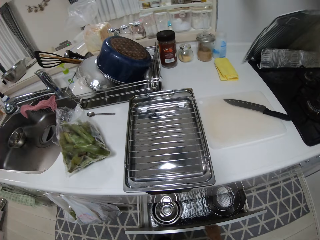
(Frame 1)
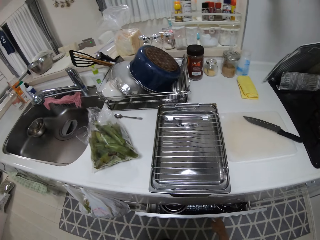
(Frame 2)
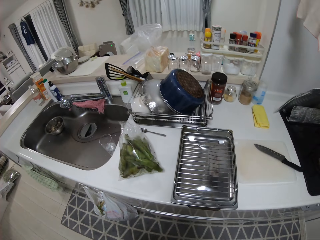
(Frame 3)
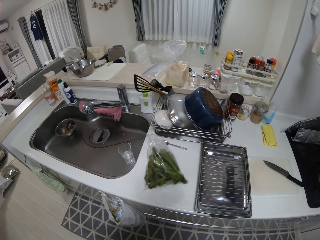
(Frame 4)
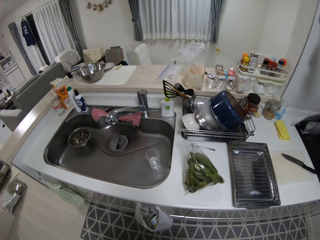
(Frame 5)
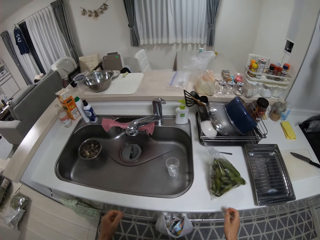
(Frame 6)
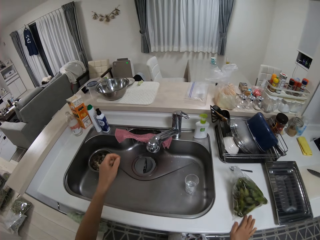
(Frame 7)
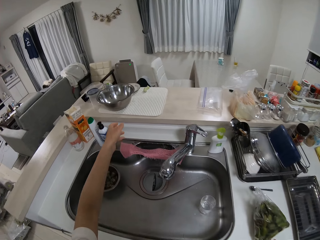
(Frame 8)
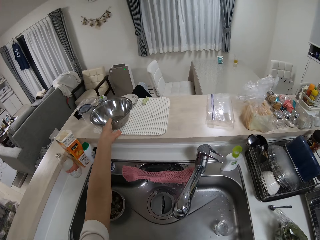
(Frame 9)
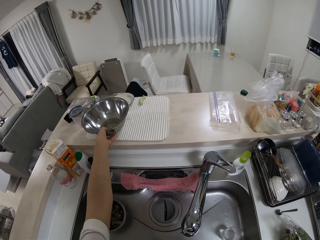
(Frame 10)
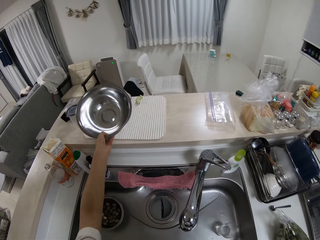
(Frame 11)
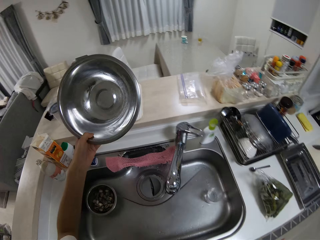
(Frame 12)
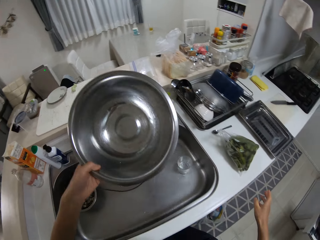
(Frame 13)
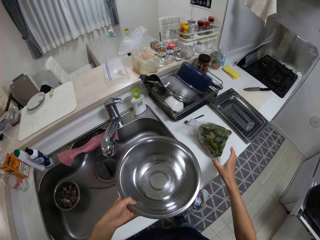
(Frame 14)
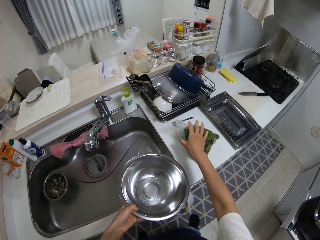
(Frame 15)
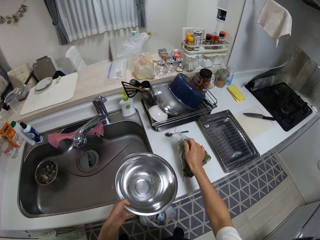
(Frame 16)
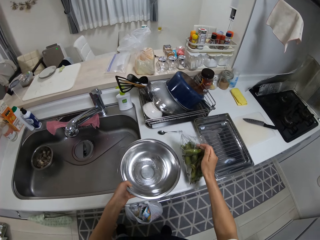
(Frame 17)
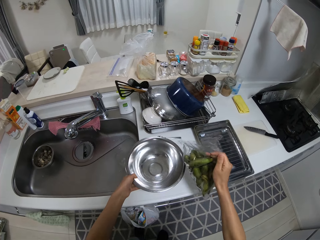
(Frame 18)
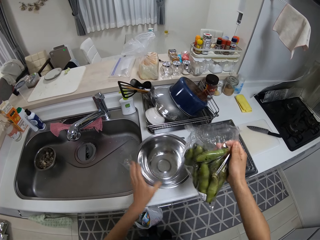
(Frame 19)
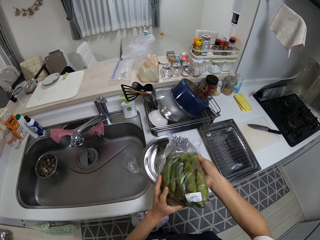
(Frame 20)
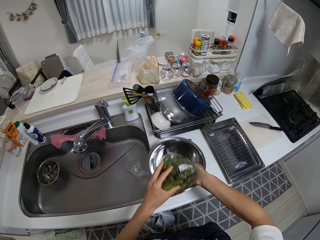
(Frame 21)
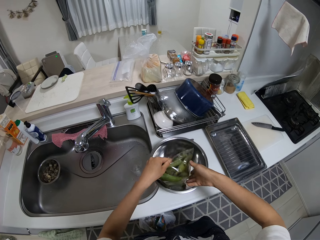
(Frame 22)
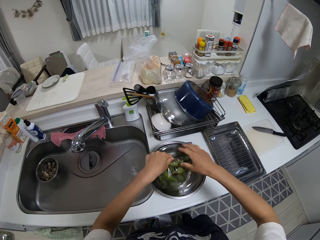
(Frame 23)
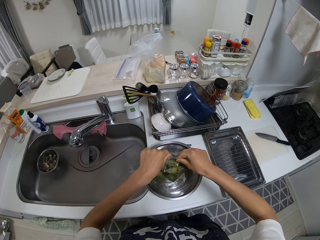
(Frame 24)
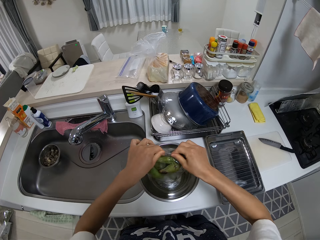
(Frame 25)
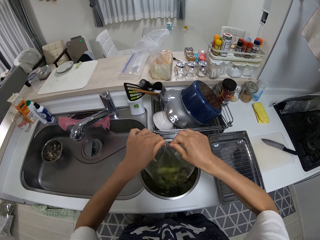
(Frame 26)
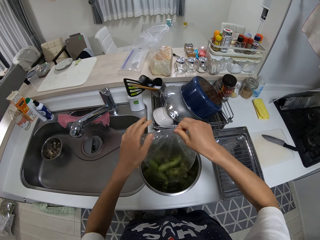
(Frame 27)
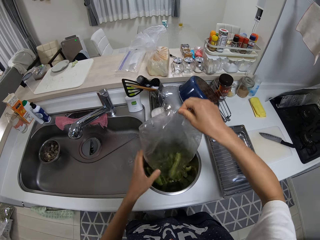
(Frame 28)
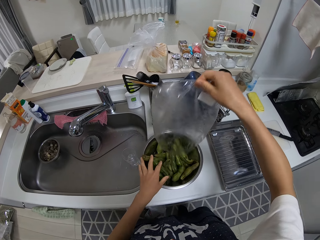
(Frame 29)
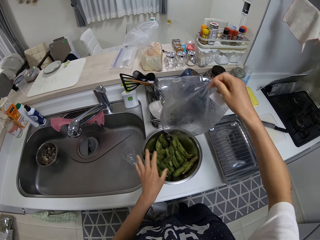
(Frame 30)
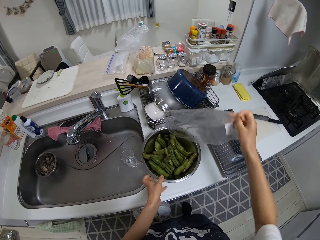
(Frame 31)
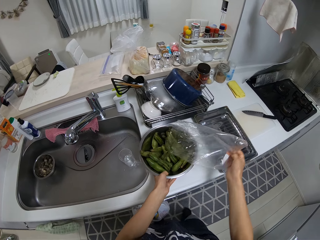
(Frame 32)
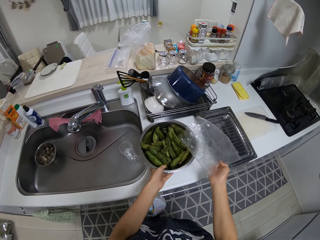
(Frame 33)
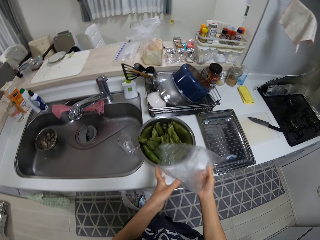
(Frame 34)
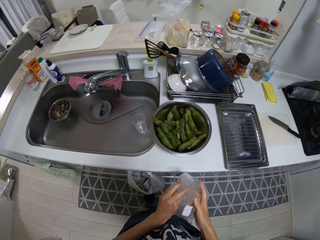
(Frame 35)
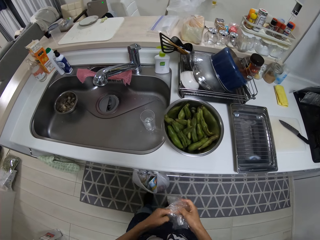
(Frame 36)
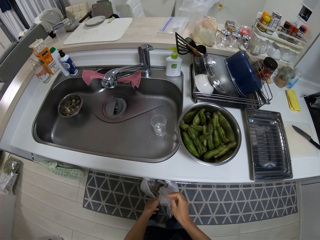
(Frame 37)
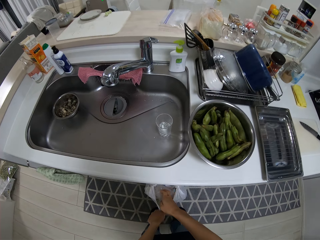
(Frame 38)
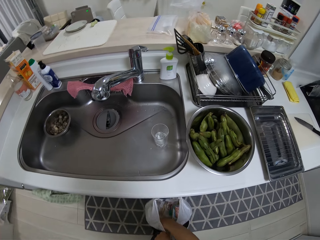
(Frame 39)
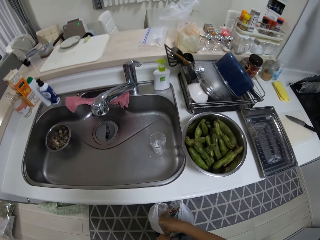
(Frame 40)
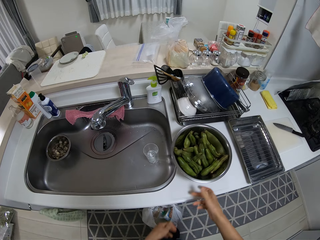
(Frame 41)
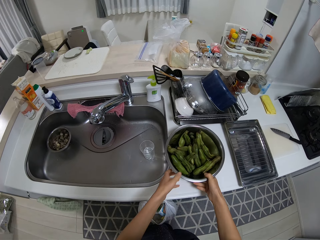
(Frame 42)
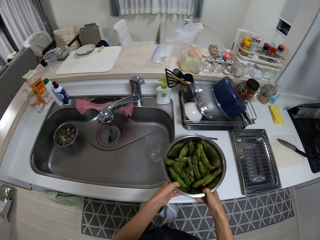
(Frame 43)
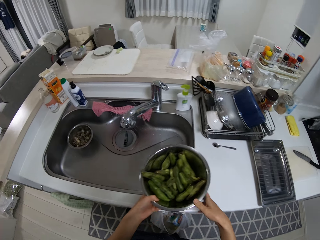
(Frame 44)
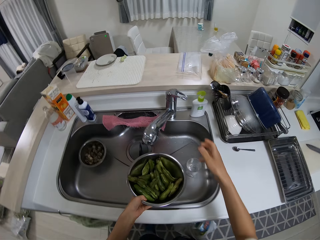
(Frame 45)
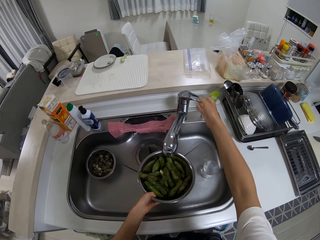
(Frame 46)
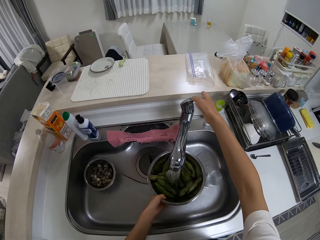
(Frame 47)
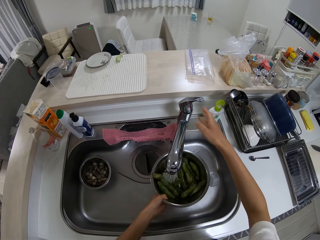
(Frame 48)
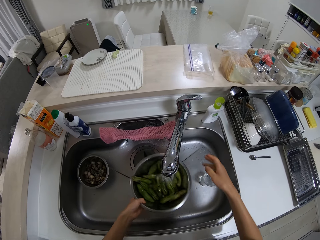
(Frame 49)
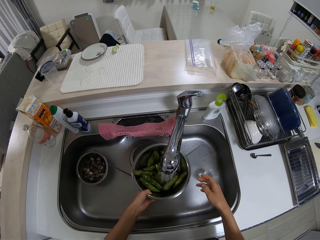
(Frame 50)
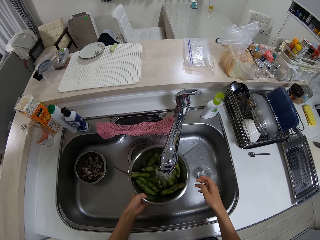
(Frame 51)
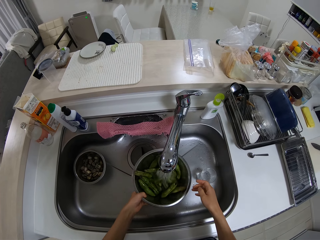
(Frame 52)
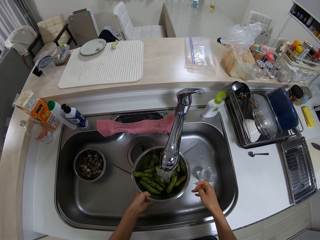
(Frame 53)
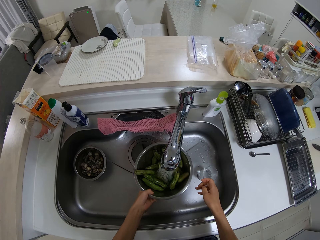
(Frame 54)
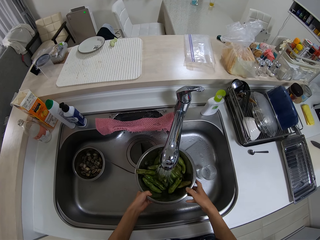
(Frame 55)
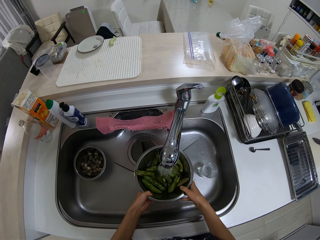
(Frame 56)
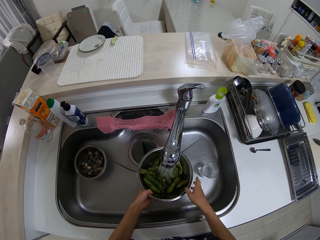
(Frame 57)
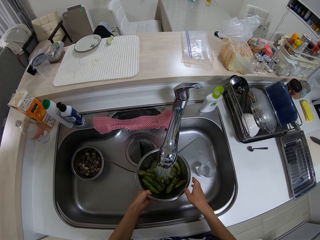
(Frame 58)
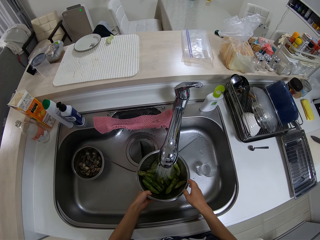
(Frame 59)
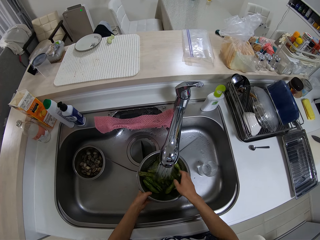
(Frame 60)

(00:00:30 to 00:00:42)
The camera wearer picks up a plate. They drop the bowl on the table. They pick up the pack of vegetables on the table and pour the vegetables into the bowl. They drop the nylon inside another nylon by the cabinet. They pick up the plate. They move the bowl from the table inside the sink. They open the tap into the bowl. They wash the cucumber. They shake the bowl inside the sink.

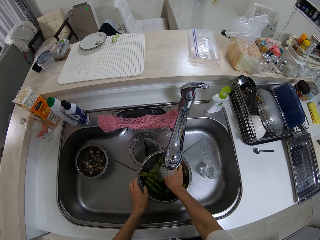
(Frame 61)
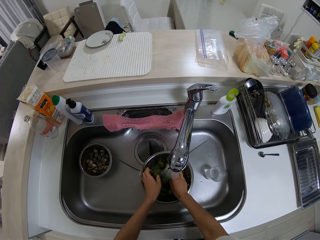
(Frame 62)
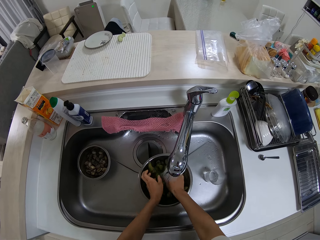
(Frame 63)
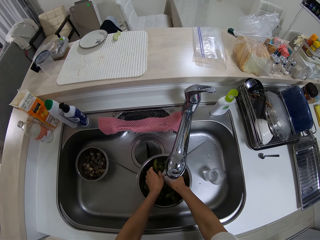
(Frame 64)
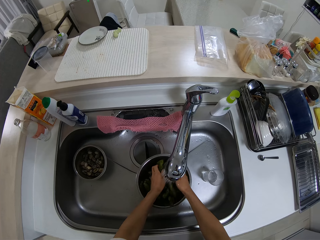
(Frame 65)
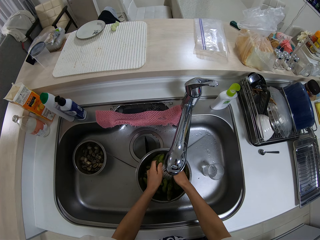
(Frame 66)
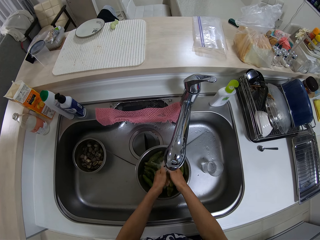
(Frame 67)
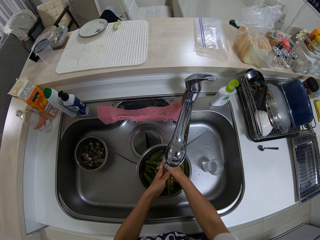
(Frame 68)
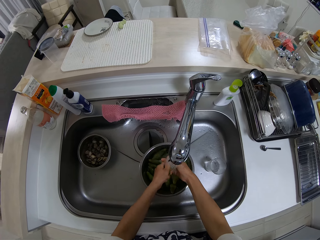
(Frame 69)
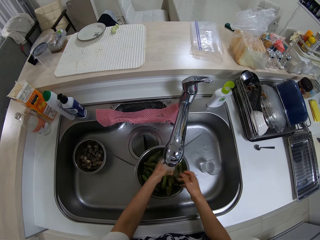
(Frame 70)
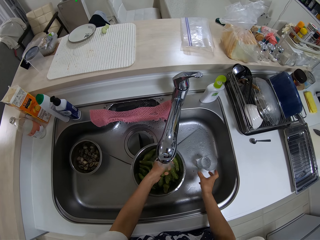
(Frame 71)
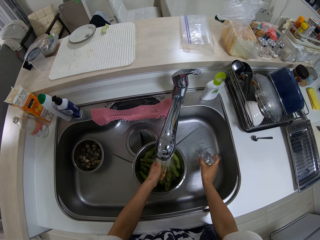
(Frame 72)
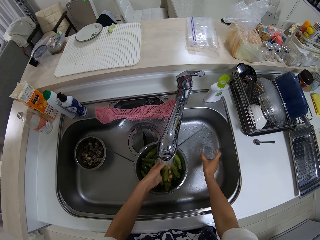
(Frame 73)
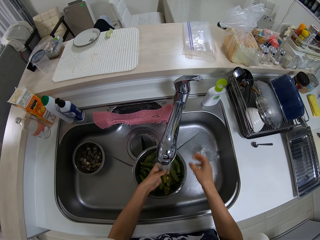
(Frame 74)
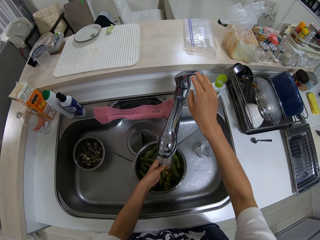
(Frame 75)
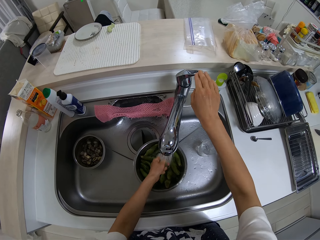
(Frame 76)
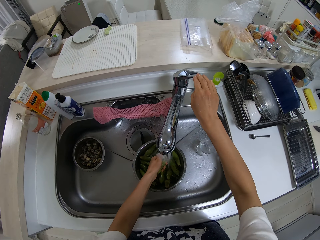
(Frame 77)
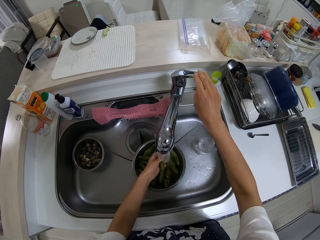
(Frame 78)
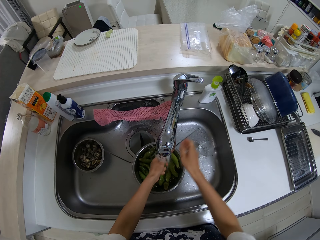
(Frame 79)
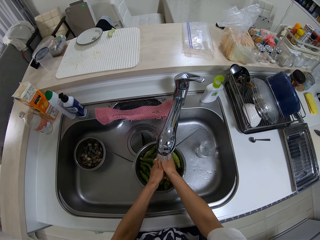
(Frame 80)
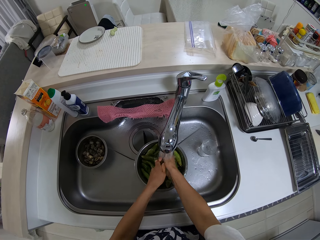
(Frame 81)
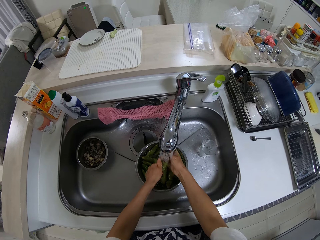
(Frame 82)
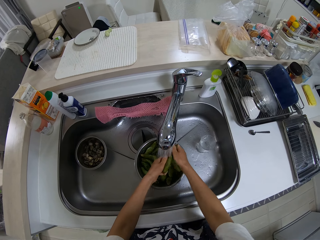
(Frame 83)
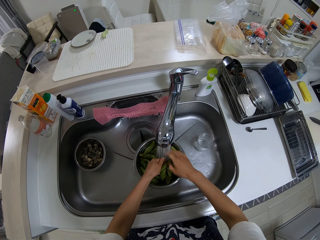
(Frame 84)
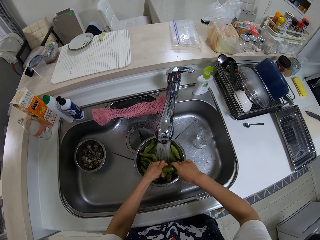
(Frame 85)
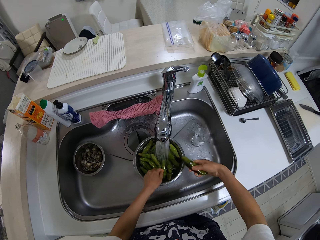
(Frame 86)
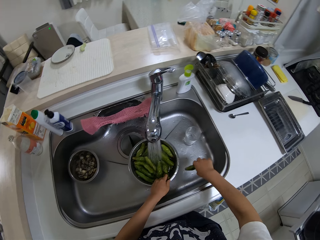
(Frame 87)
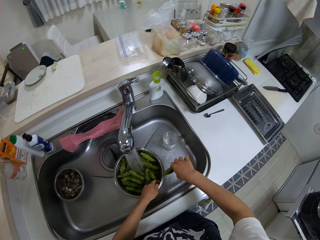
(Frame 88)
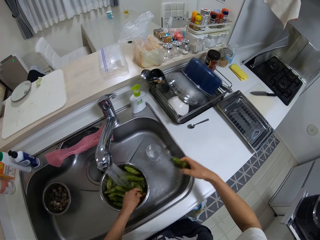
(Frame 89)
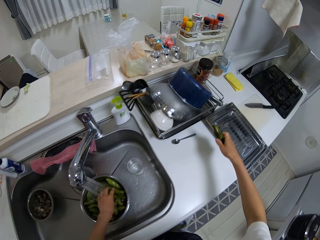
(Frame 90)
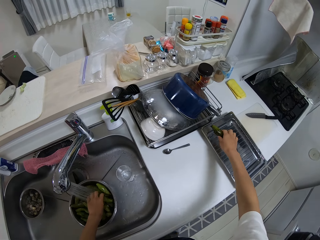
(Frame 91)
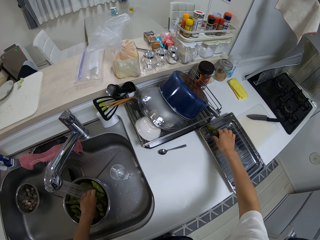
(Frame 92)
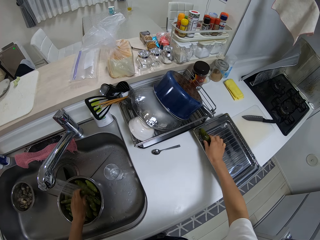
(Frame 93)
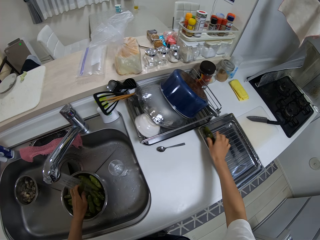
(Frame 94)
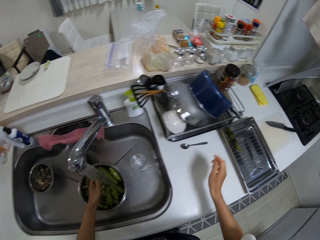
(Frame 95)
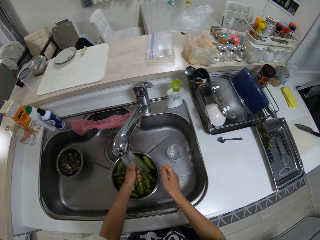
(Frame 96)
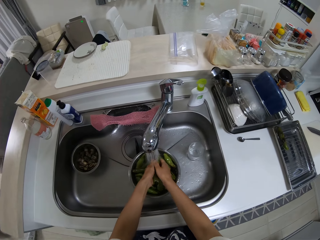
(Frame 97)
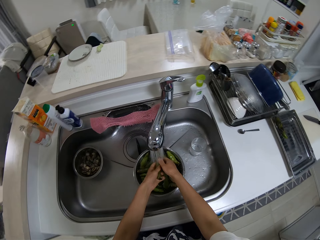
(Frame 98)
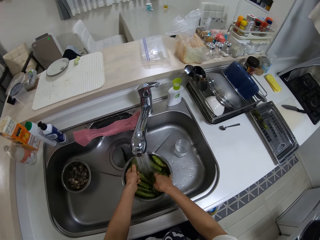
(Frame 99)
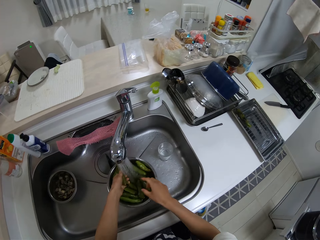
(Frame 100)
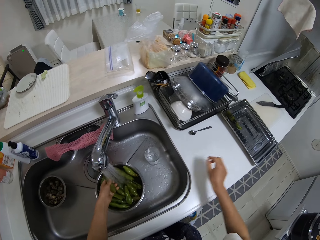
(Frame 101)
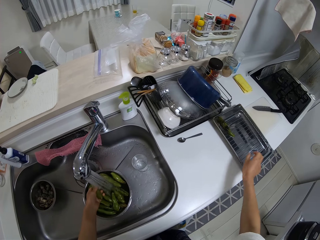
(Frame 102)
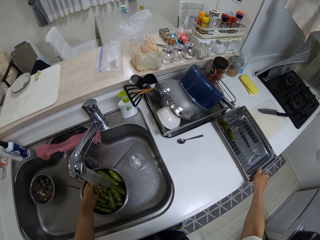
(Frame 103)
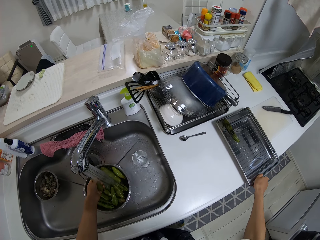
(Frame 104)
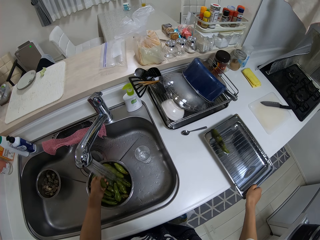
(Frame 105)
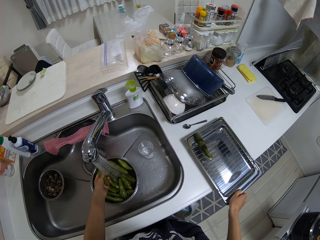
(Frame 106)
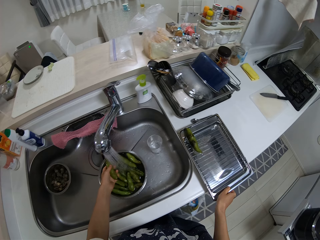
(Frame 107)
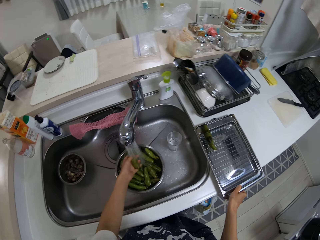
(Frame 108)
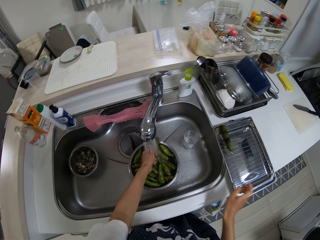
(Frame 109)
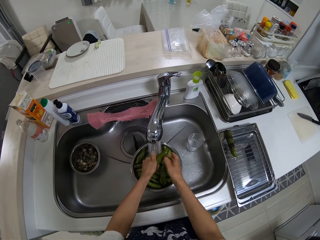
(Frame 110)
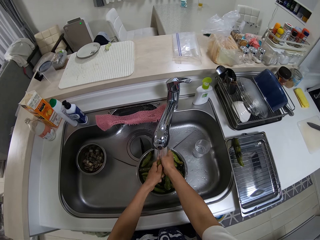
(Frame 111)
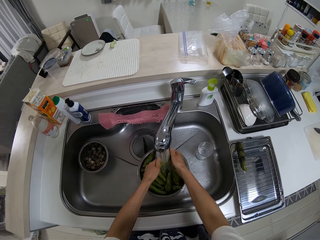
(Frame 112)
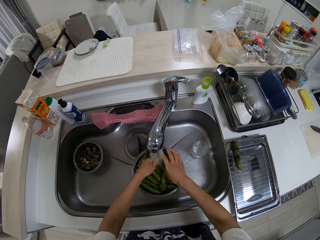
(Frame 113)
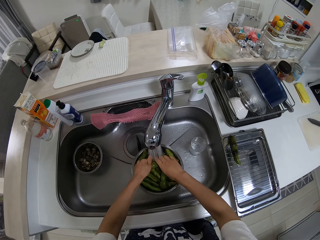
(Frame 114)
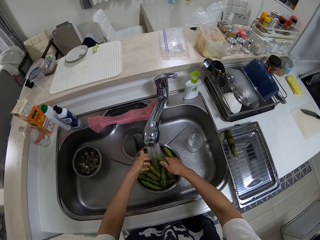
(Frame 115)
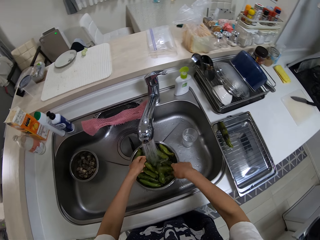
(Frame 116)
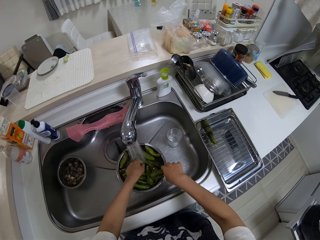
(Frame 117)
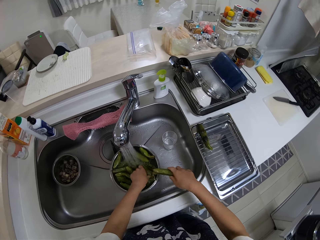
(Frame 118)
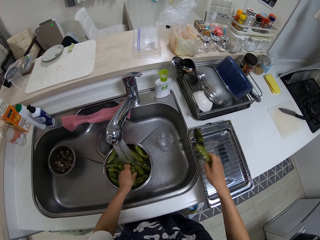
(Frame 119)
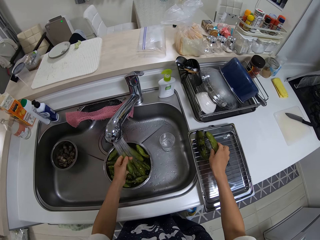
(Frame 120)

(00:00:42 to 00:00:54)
The camera wearer cleans the vegetables with his hands. He adjusts the cup in the sink. He moves the vegetable inside a tray. He washes the cucumber. He adjusts the tray on the table.
